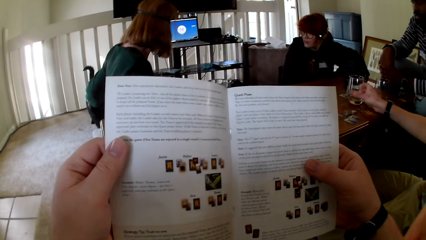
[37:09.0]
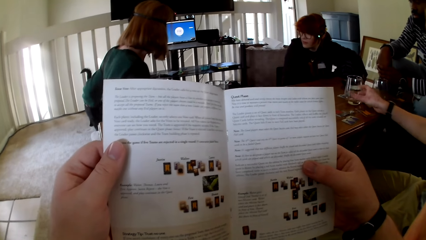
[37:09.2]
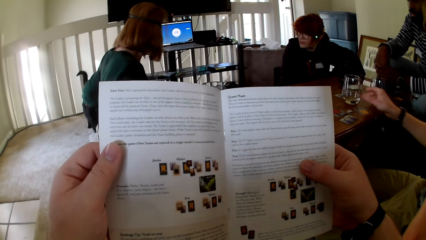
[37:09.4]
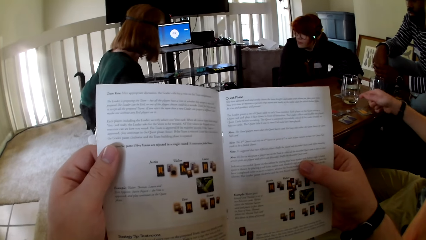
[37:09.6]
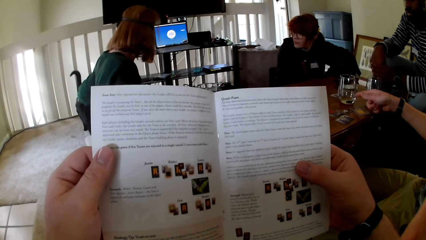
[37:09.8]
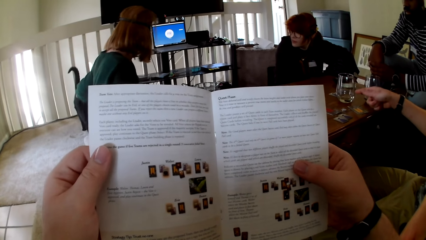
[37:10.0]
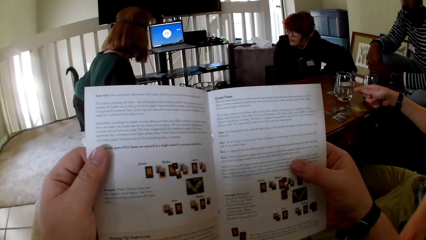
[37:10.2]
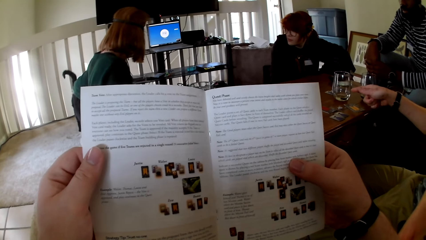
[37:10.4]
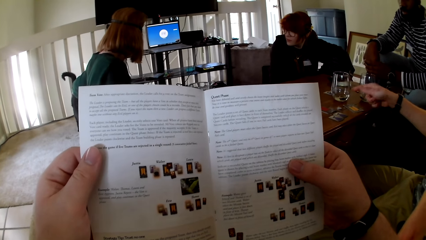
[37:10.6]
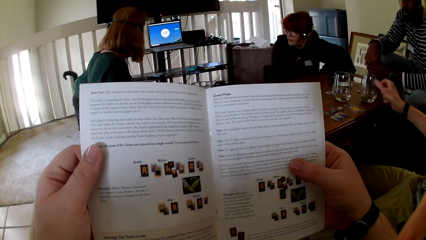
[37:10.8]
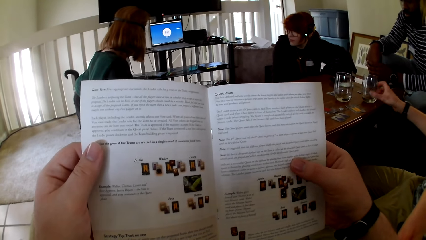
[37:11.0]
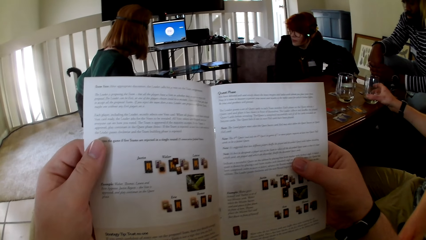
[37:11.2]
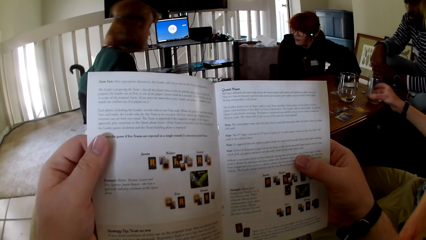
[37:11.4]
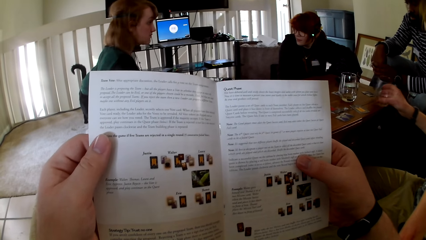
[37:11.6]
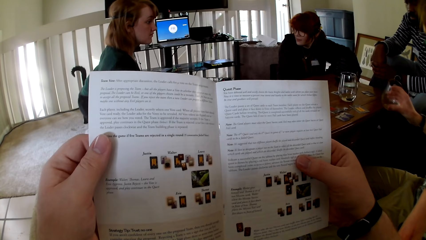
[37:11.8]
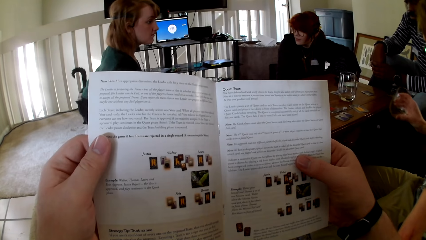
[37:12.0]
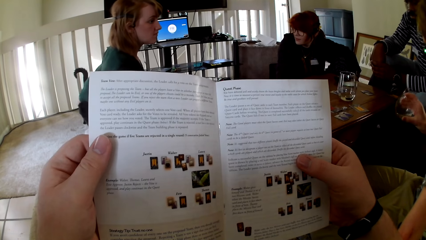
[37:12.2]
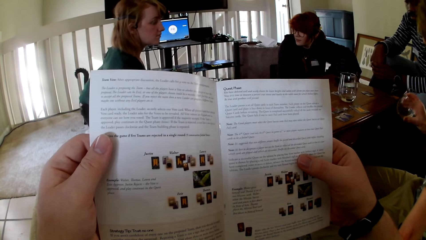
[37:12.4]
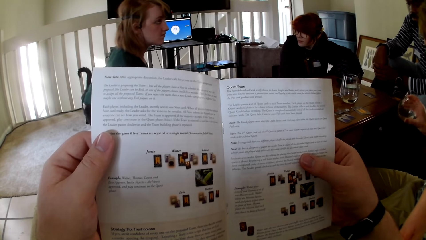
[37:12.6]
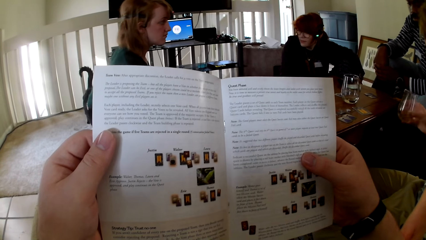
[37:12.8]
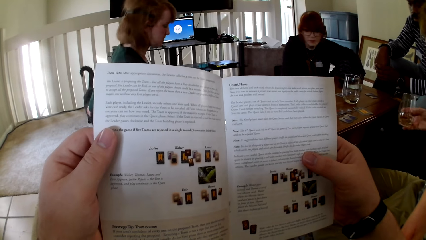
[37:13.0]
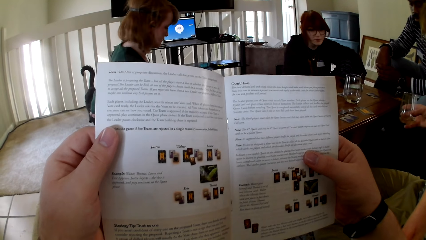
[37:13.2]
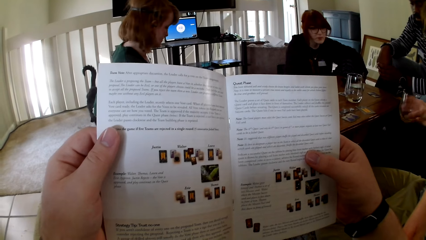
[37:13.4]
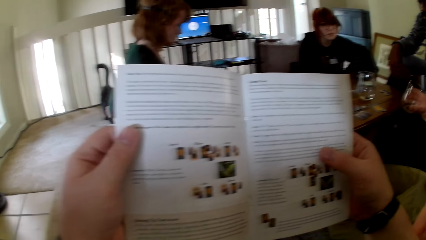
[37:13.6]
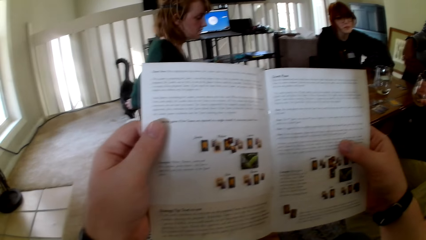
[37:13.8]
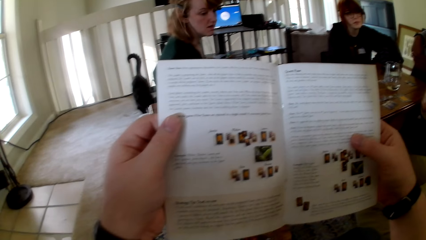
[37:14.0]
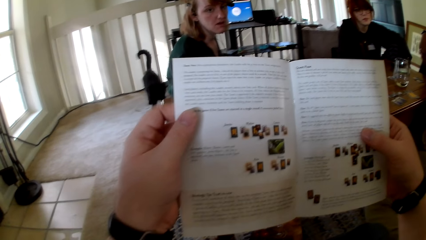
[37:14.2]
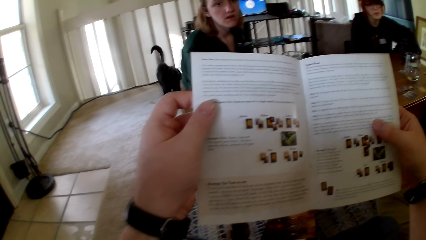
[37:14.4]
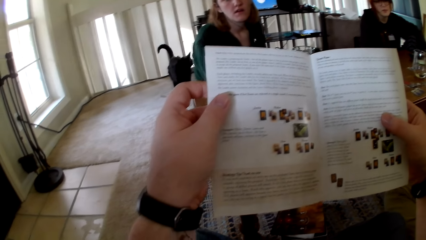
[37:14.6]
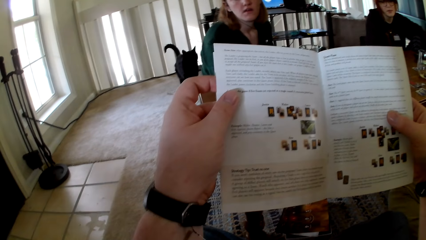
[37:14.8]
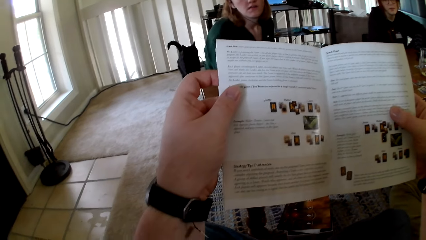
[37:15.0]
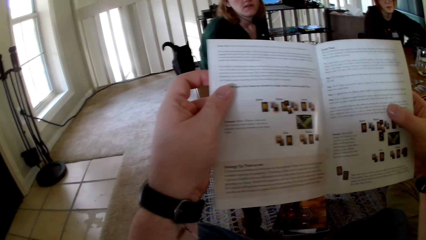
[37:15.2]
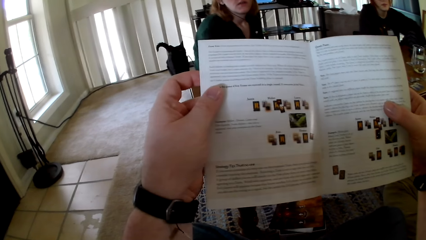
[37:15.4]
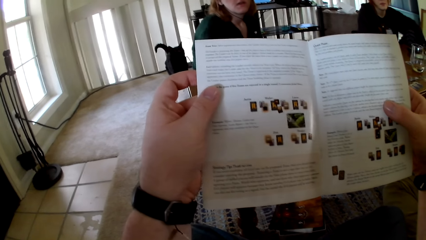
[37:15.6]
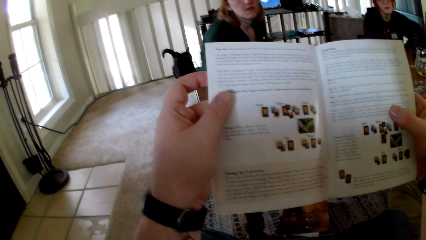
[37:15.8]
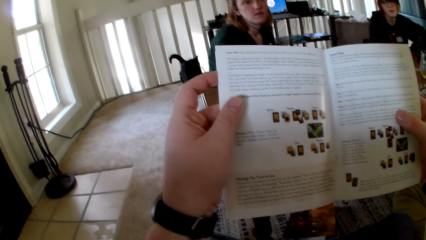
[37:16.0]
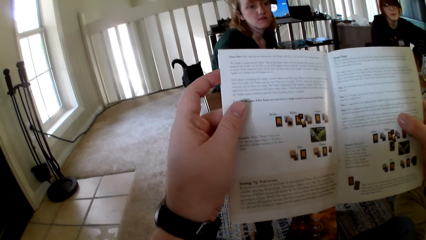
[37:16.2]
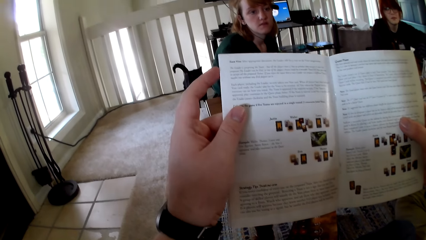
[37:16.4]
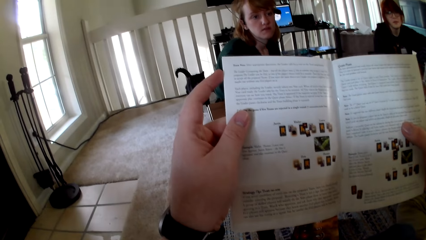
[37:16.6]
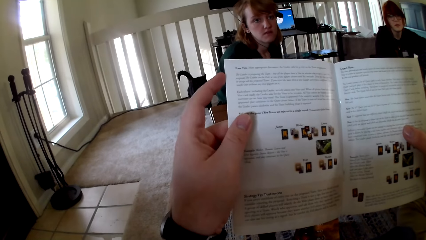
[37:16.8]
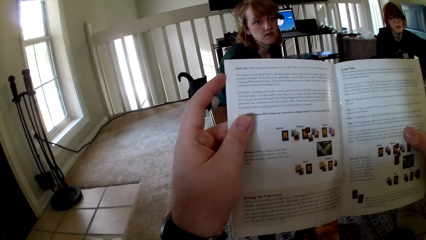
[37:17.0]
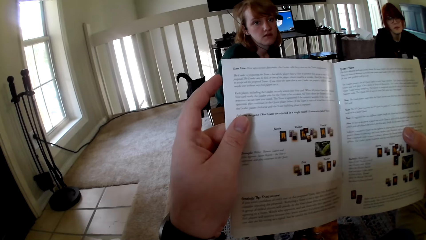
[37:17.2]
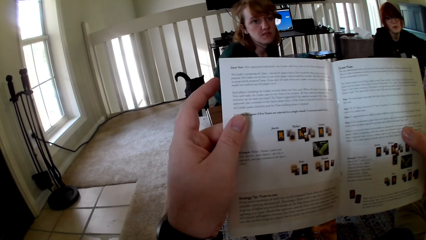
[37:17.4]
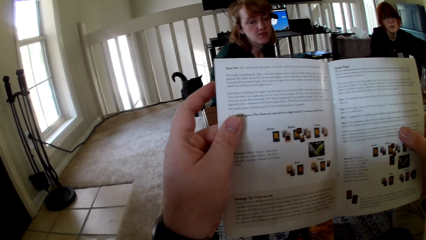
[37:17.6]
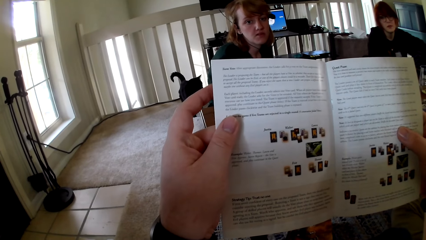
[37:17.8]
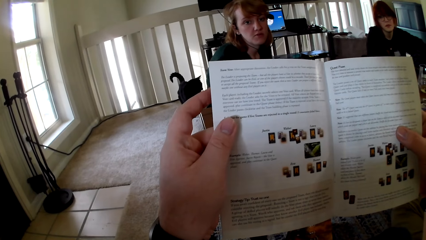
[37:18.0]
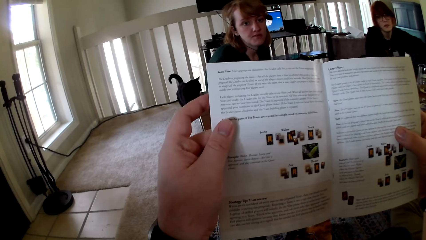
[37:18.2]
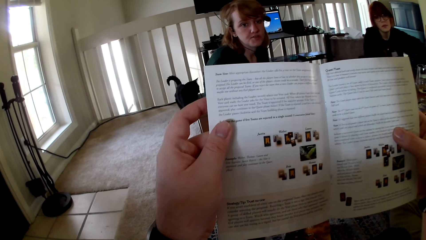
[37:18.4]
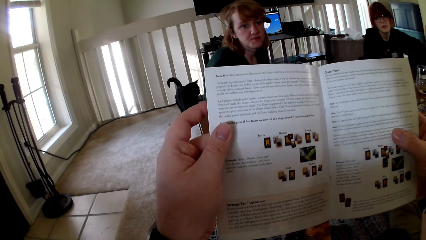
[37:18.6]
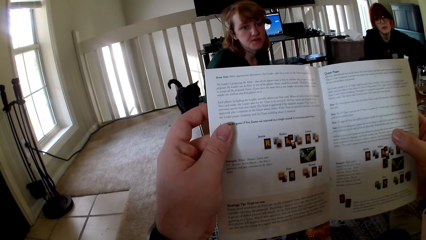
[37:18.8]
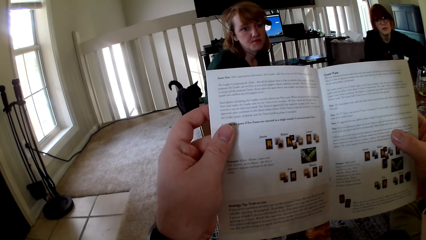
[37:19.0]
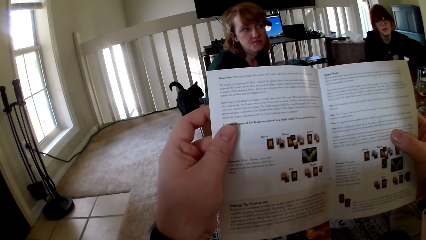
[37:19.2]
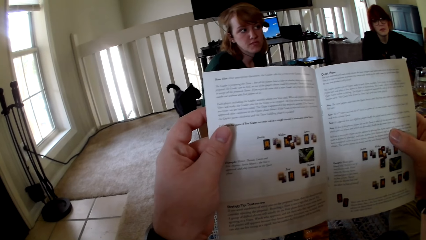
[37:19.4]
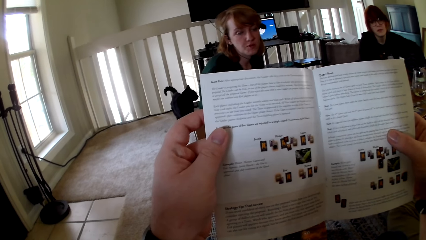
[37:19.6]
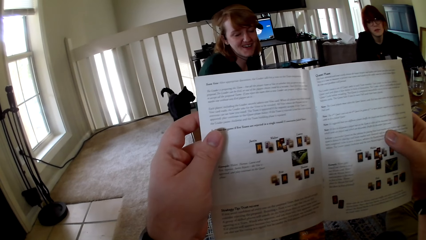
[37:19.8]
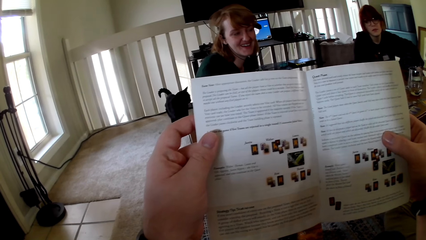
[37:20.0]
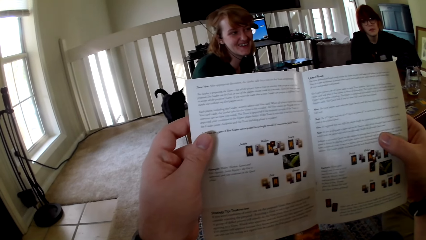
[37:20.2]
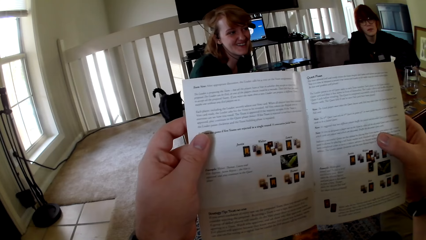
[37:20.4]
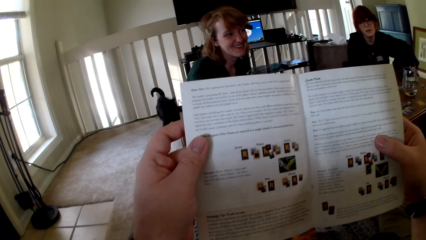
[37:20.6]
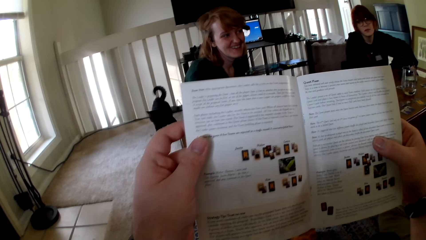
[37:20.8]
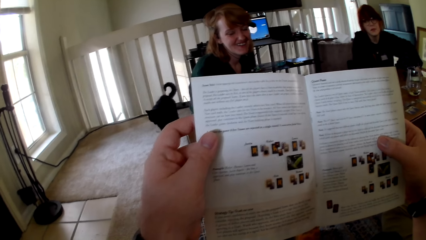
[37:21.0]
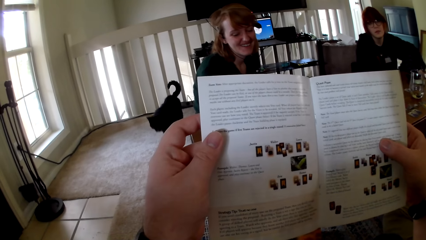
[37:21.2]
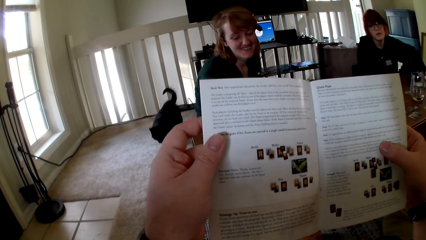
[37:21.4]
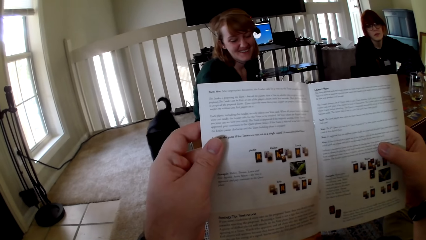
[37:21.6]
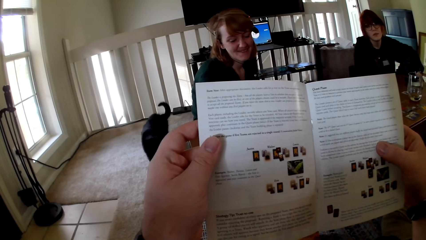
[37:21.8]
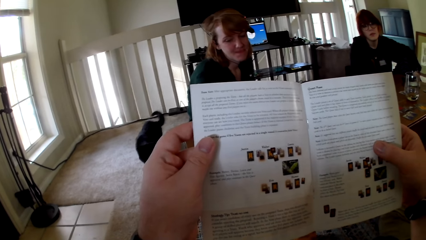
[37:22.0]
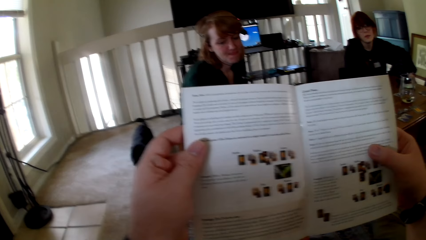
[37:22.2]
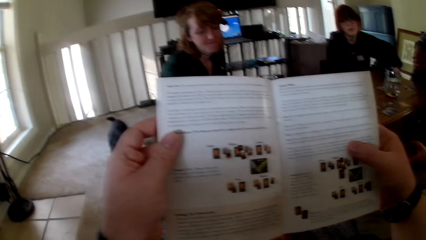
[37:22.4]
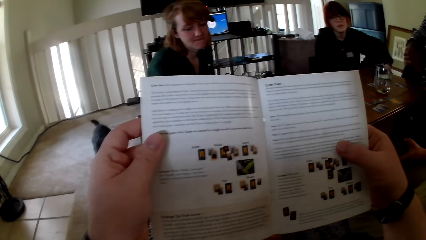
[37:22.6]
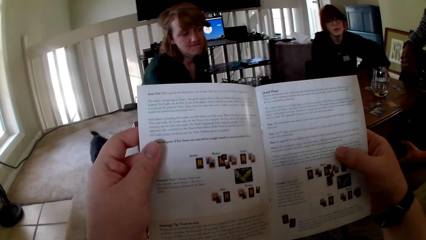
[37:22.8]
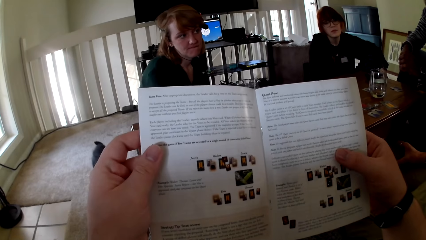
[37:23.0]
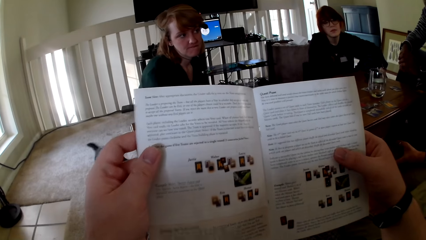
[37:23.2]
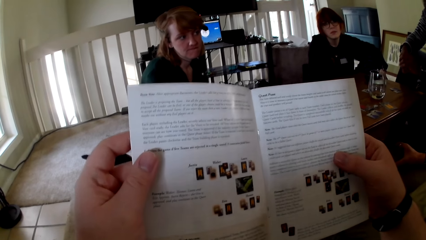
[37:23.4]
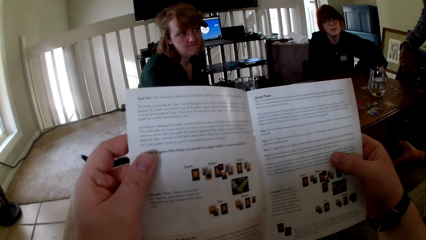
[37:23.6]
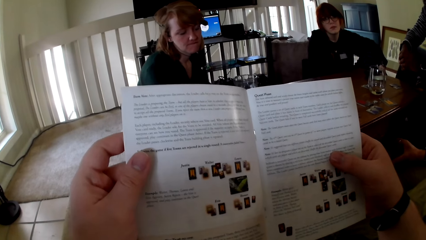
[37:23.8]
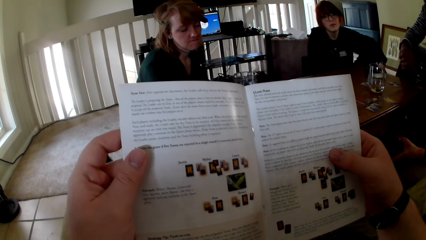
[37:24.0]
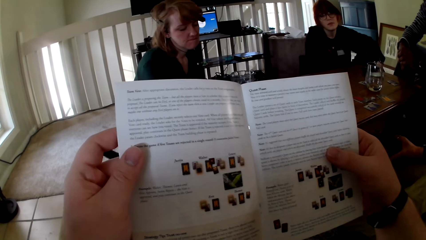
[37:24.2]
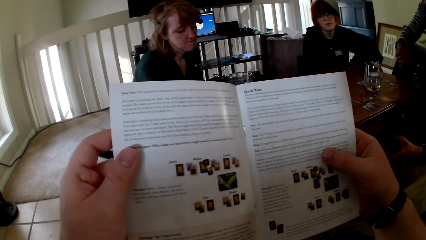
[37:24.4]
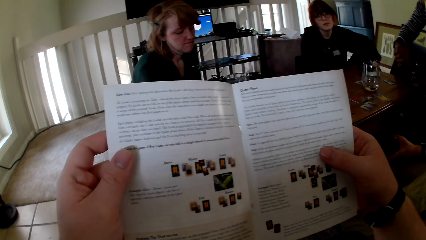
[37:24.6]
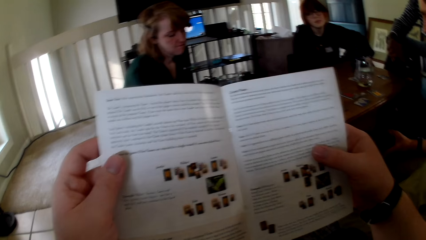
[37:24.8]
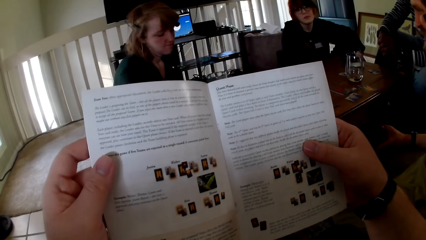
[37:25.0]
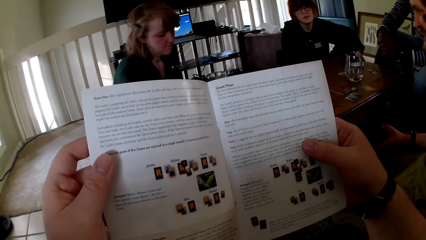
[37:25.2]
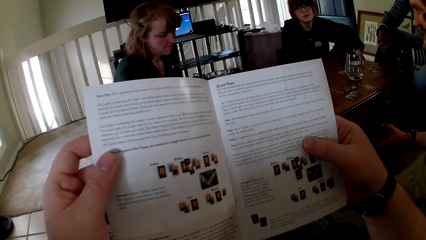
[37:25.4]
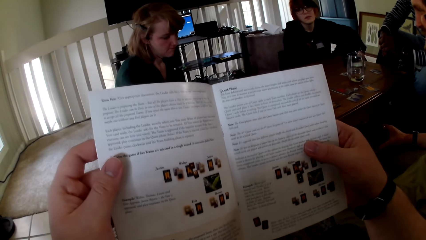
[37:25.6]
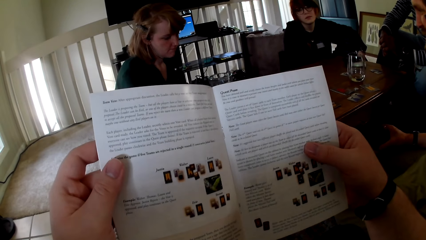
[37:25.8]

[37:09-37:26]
A woman holds a cat. The camera wearer reads the pamphlet. A man gestures his hand. The camera wearer reads the pamphlet and touches the book. The man picks a glass, touches the glass and examines the glass. The camera wearer reads the pamphlet and touches the book.
